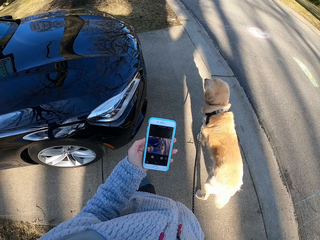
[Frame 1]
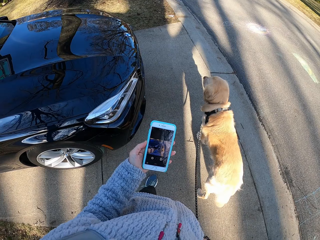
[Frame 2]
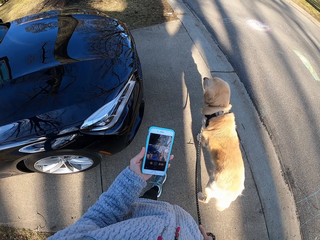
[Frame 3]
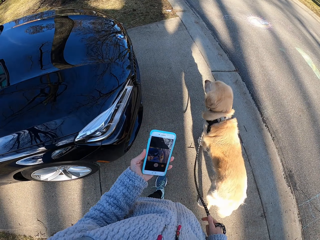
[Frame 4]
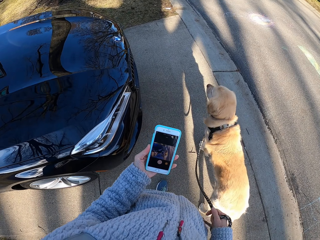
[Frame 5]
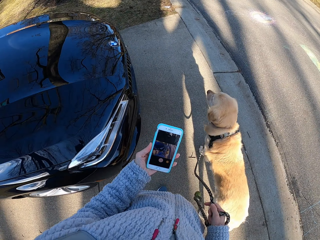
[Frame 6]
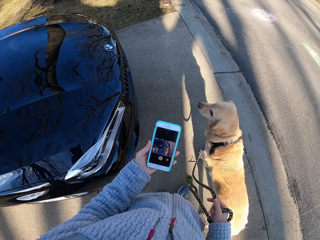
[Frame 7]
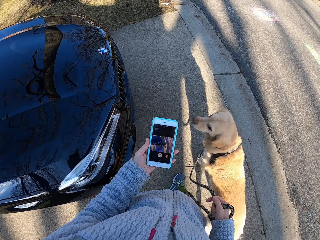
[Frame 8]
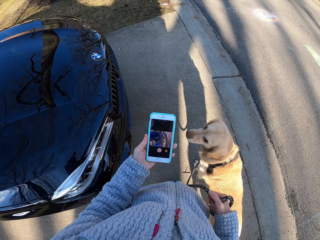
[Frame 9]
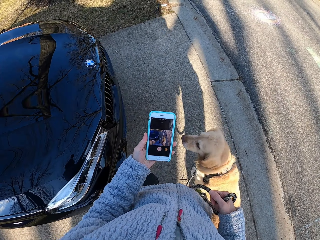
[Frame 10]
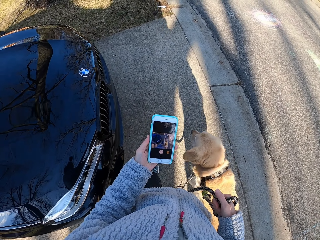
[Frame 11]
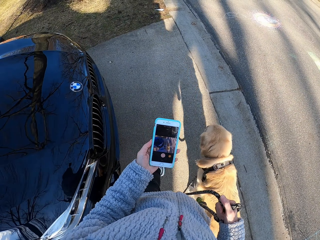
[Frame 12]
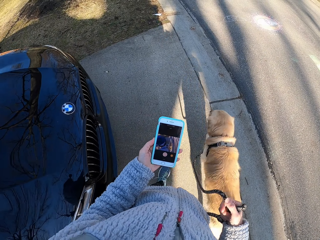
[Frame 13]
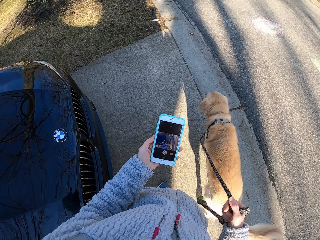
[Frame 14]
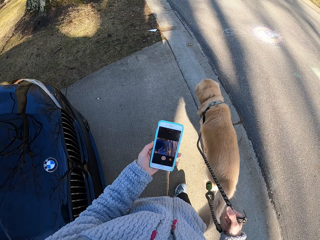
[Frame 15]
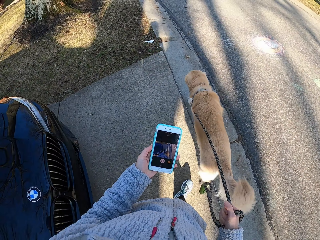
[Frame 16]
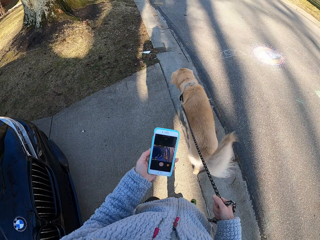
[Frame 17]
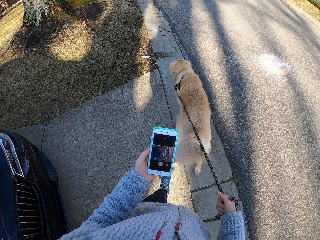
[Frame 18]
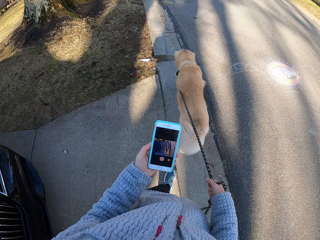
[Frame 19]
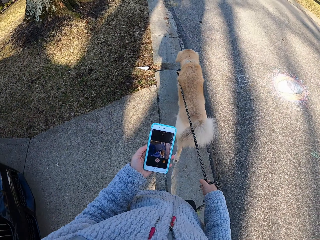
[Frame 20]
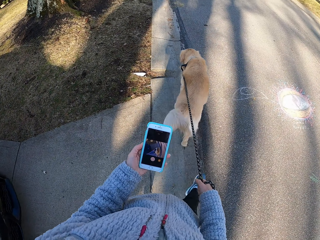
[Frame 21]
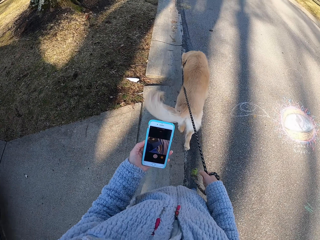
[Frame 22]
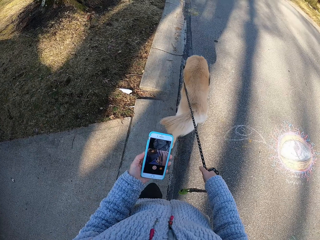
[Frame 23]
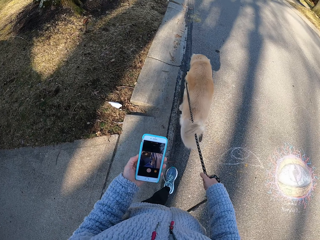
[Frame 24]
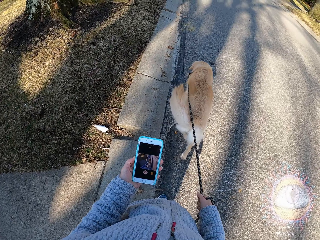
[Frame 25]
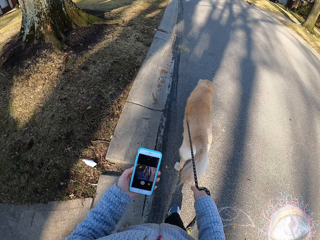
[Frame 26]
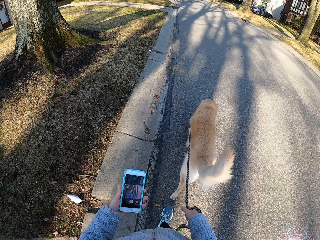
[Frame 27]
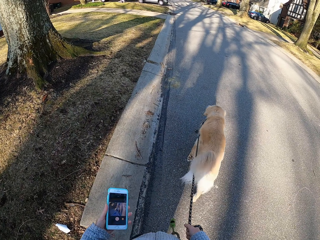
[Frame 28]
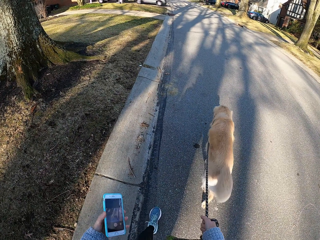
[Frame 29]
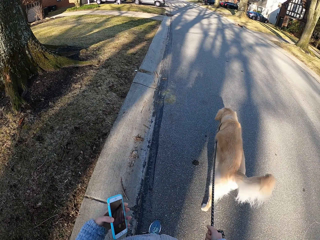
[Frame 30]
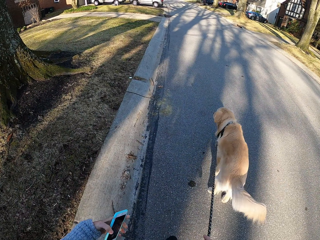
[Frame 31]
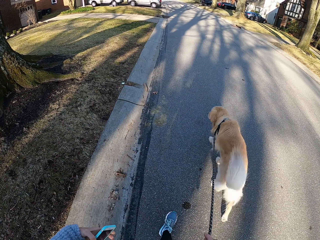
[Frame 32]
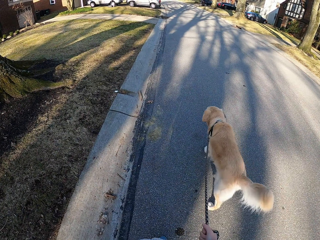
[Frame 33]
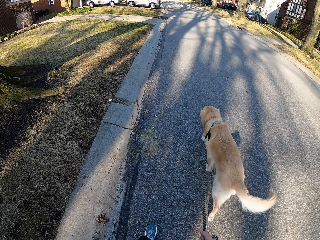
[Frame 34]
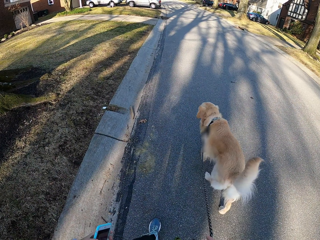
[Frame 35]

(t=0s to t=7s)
The camera wearer takes a video. They operate the phone. They walk with the dog in the tarmac road.
